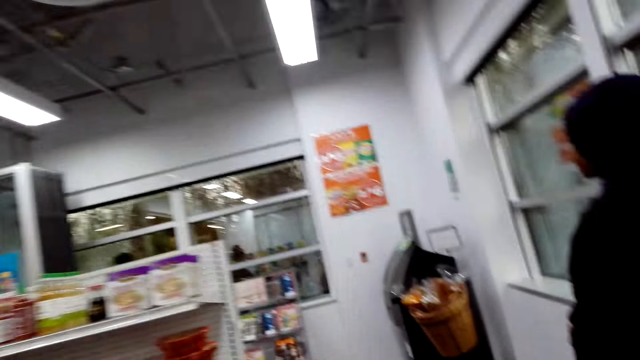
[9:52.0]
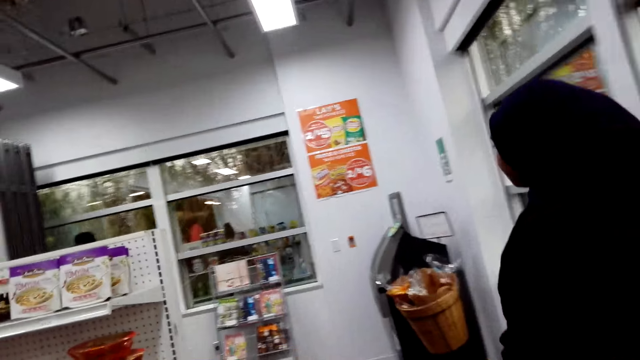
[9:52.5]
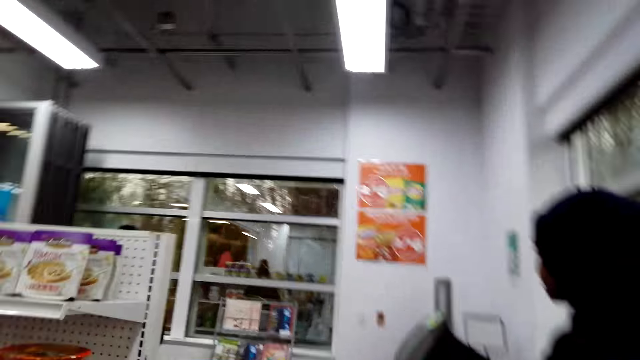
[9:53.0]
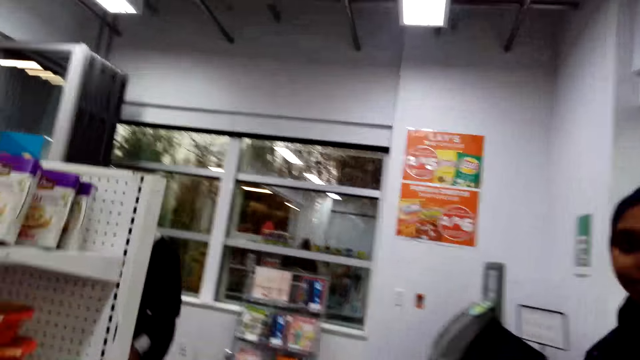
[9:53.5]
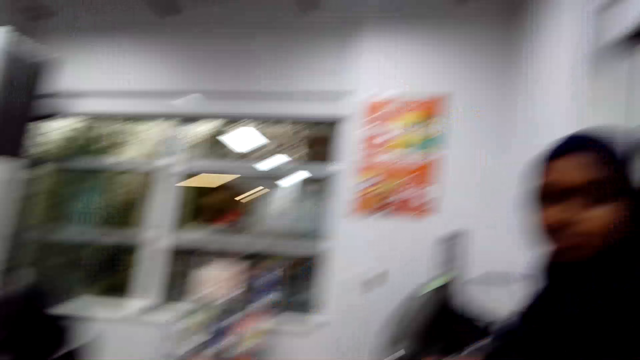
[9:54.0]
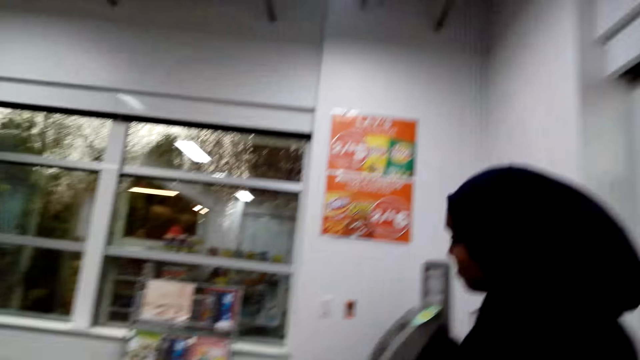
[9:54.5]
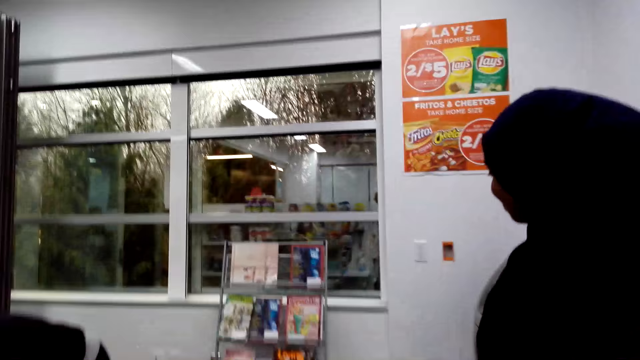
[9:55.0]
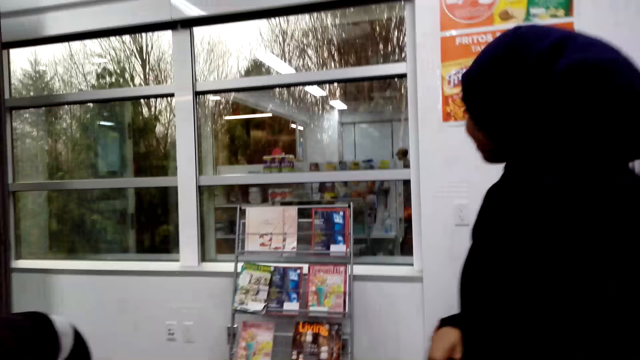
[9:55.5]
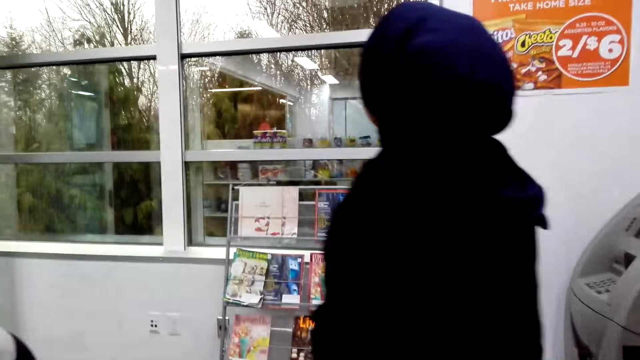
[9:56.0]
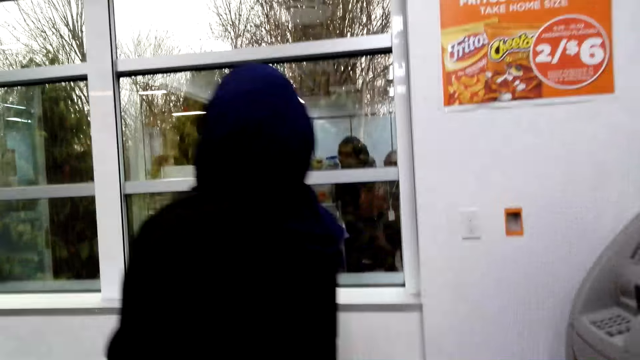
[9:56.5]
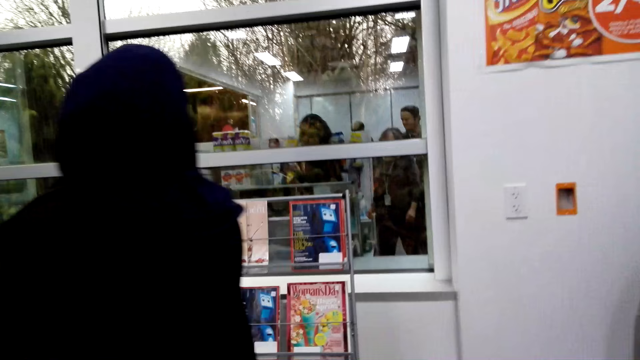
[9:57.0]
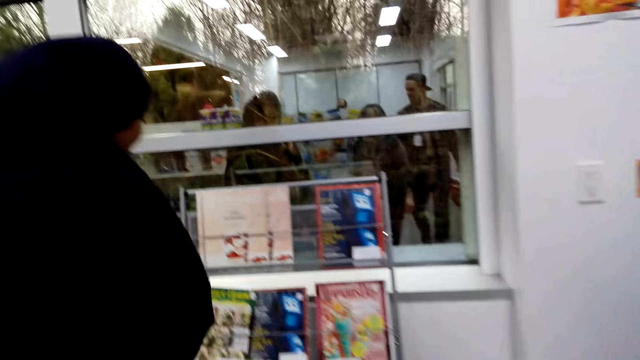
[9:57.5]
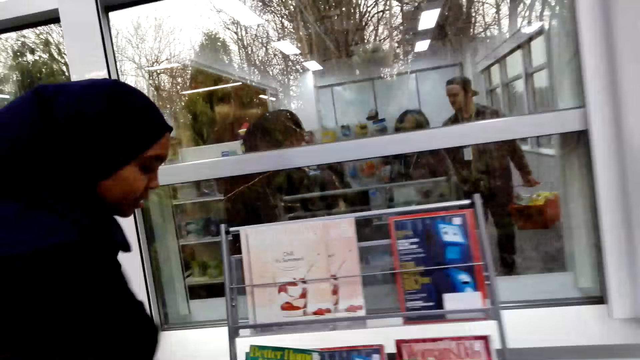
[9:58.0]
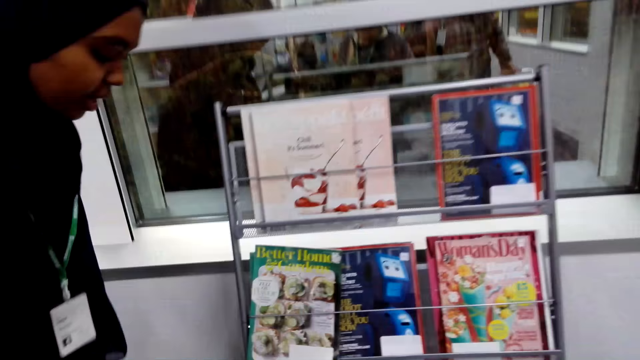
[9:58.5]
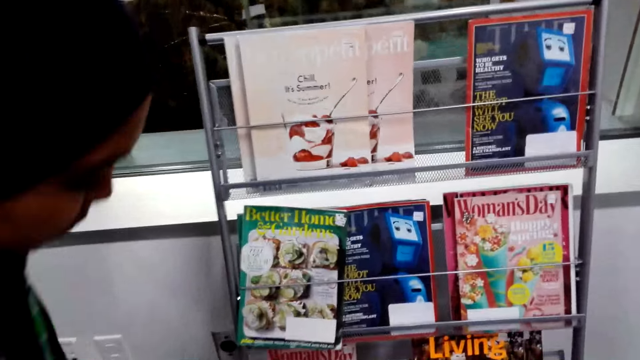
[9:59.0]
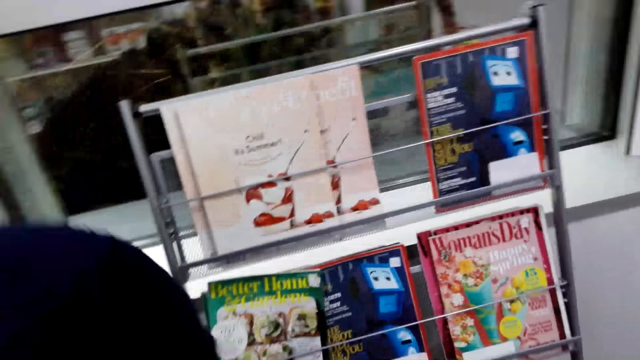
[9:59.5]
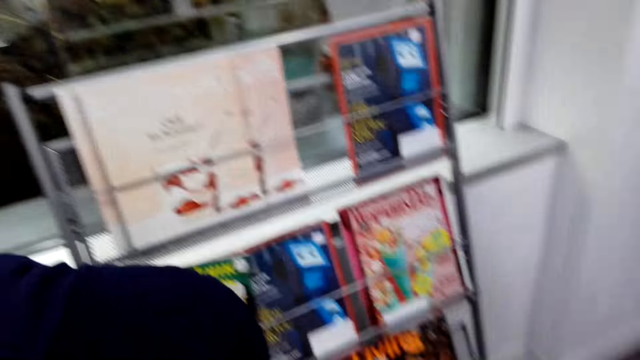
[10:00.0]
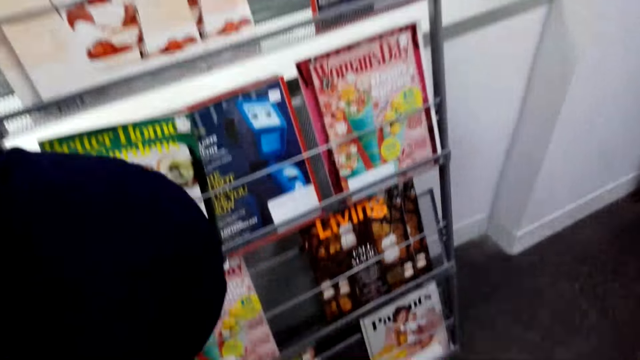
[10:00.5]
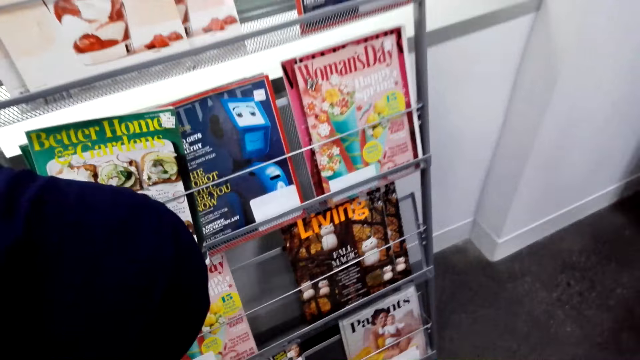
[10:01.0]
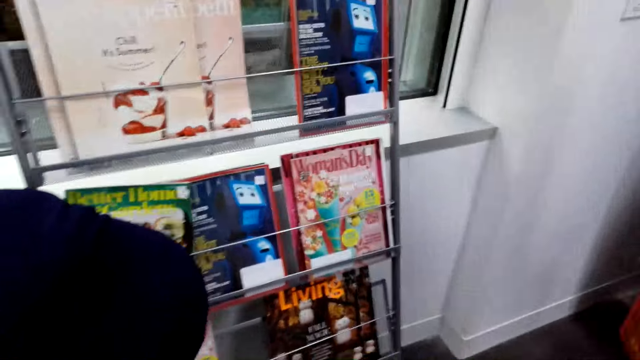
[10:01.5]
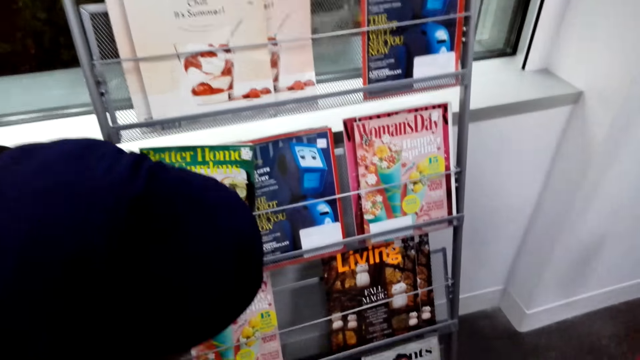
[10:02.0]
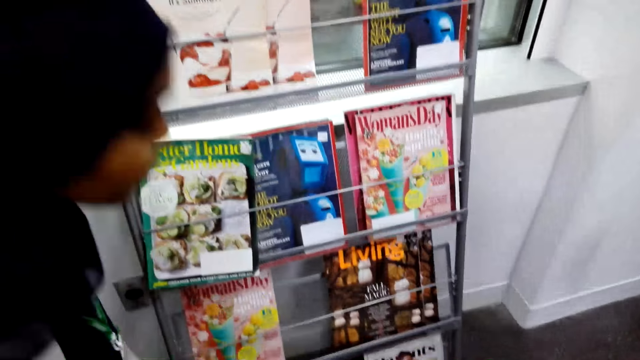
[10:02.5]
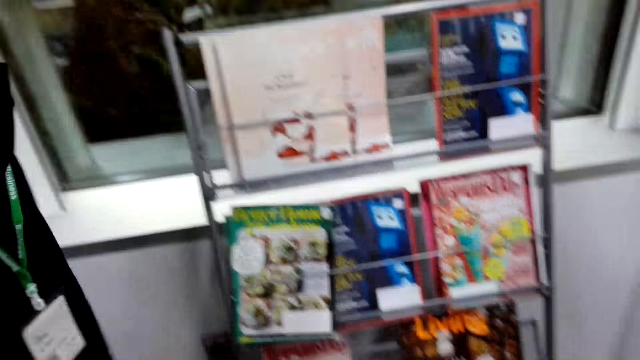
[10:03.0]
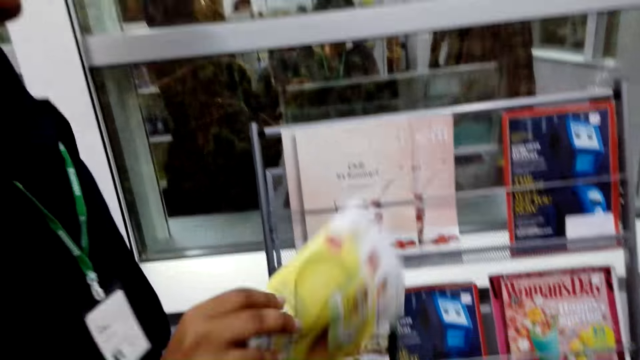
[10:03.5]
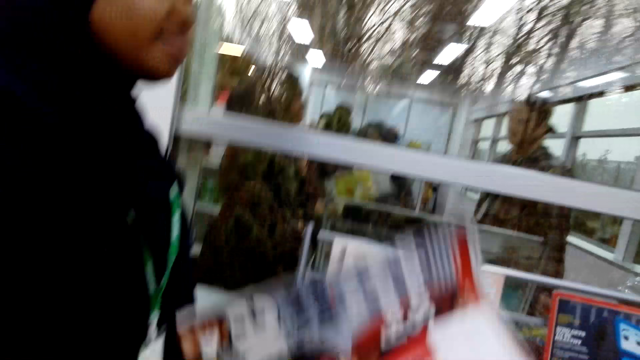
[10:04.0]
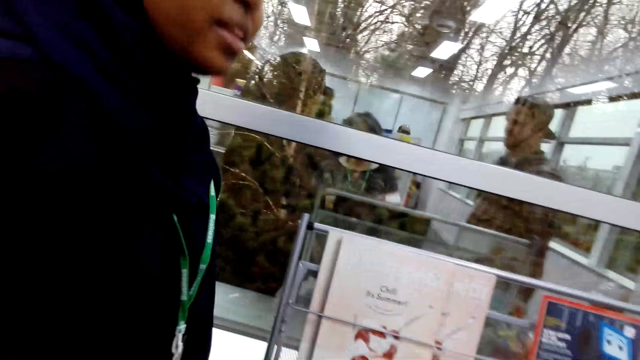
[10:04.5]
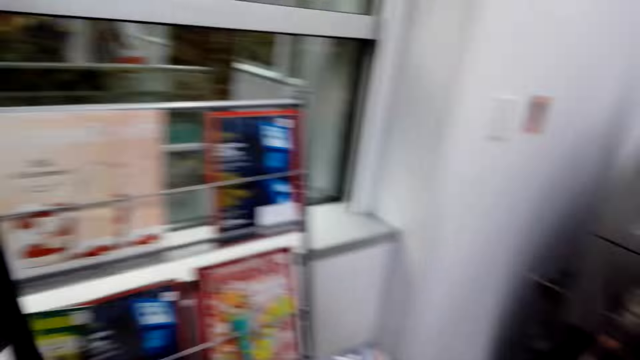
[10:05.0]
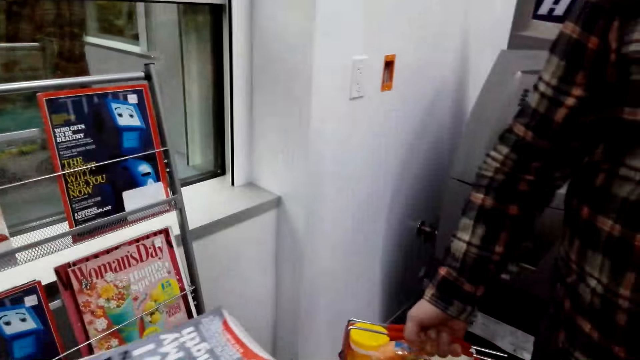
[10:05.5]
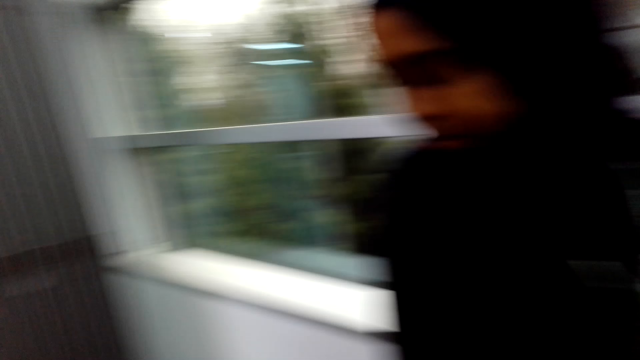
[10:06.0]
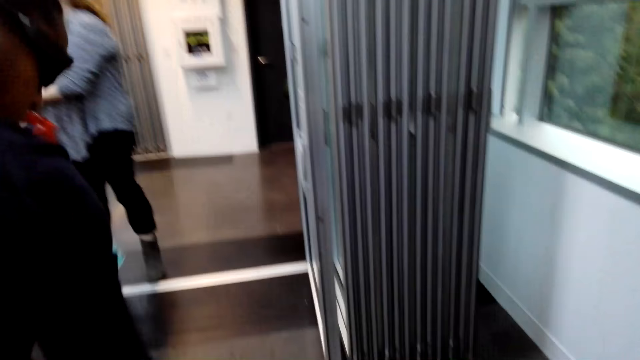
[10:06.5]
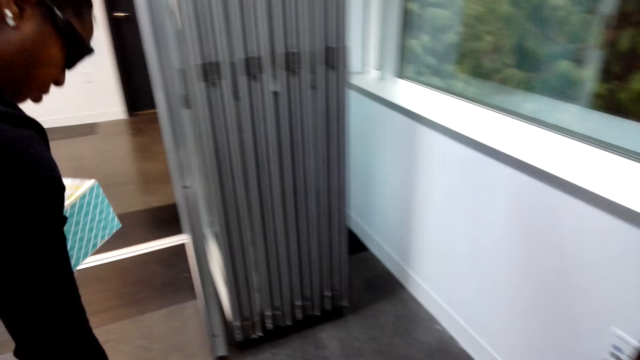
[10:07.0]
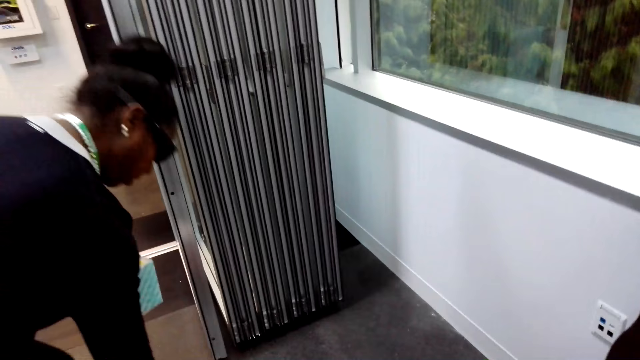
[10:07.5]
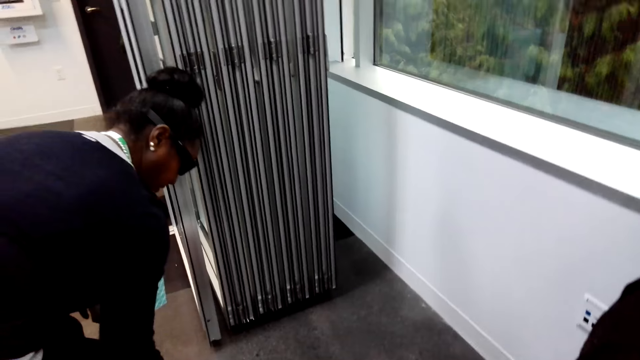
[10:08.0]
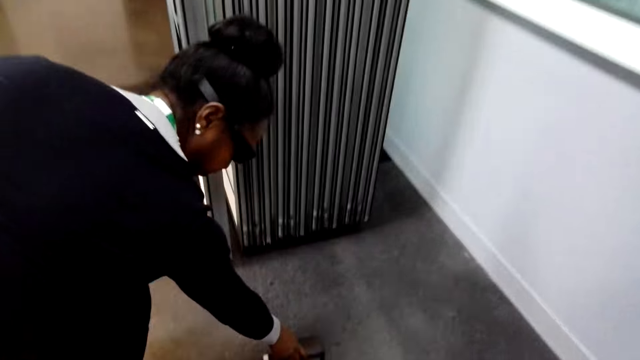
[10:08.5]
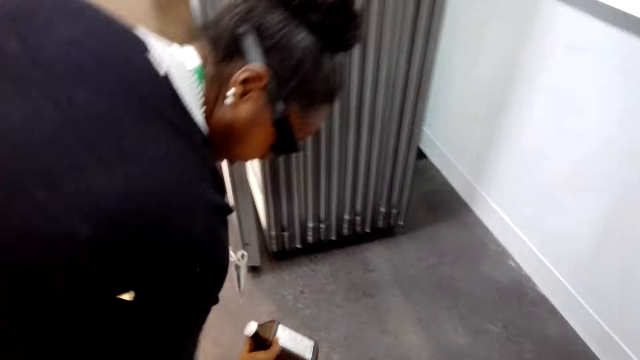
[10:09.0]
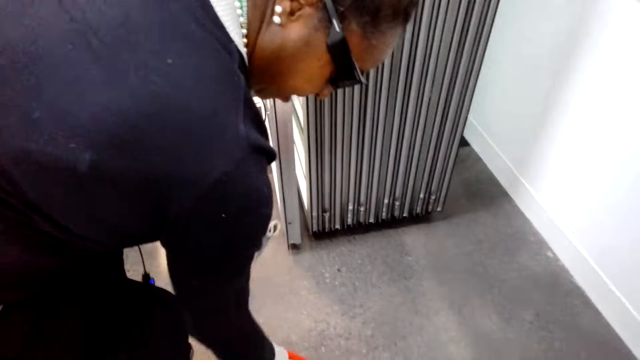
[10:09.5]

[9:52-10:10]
A woman walks around. The woman picks the magazine from the shelf. The woman looks at the books. The woman picks a book.

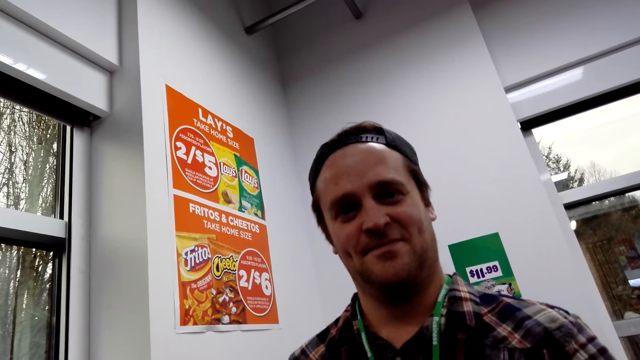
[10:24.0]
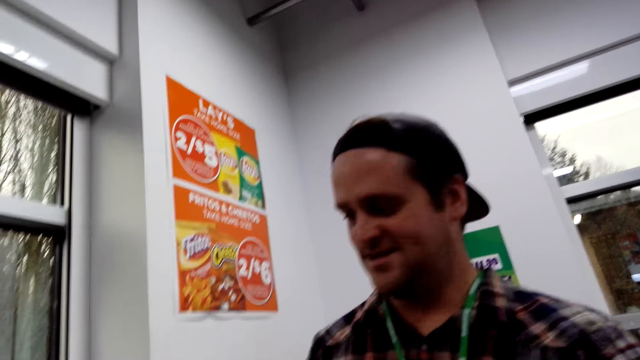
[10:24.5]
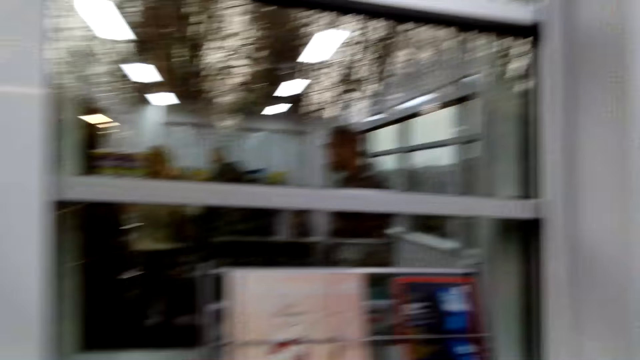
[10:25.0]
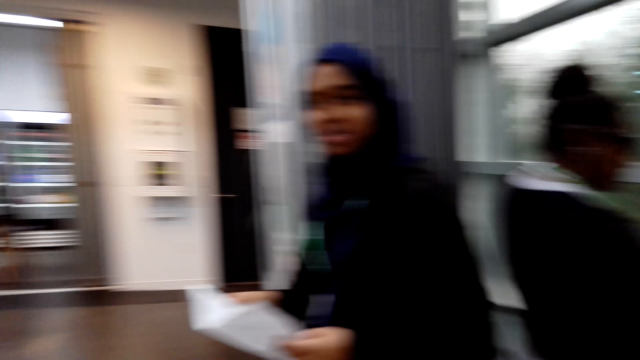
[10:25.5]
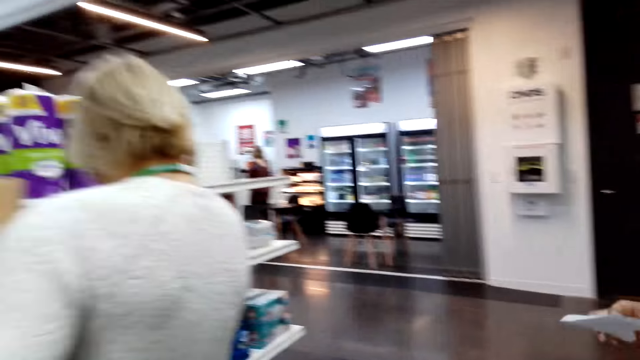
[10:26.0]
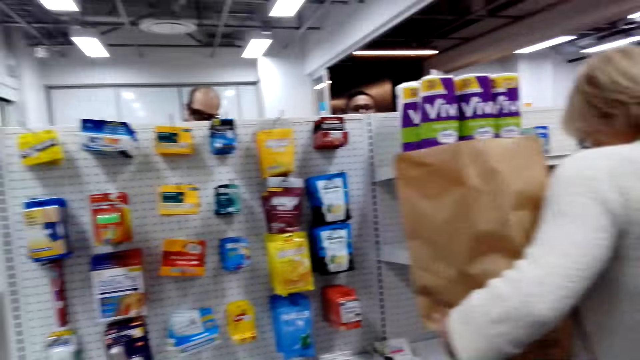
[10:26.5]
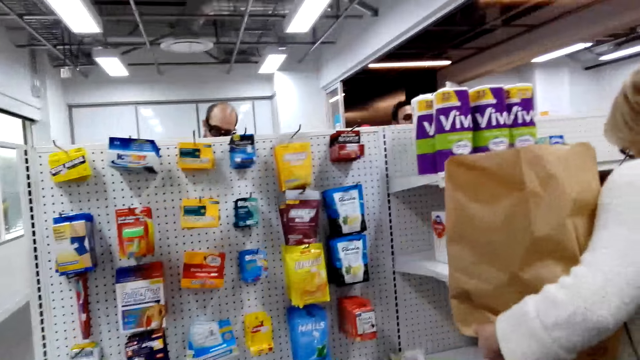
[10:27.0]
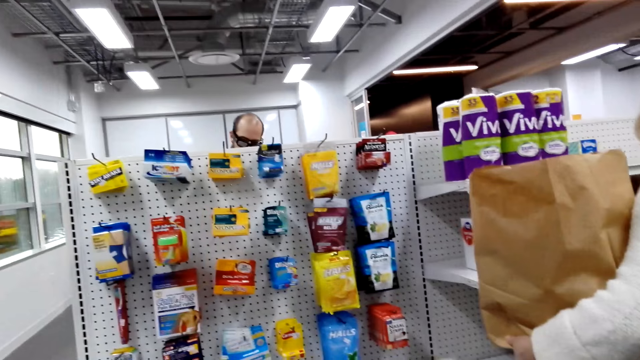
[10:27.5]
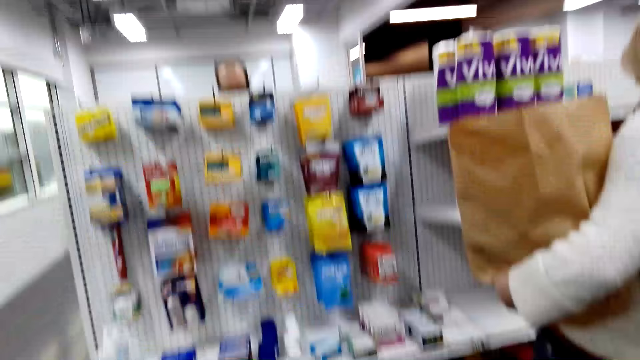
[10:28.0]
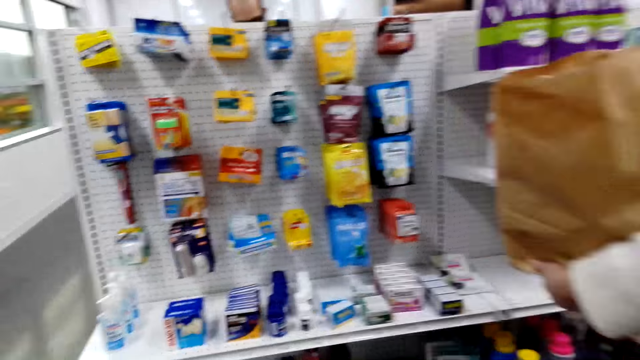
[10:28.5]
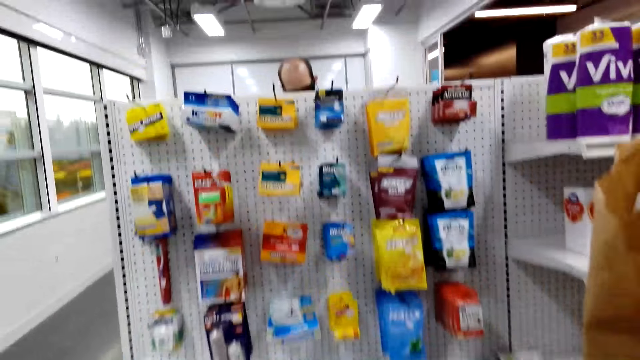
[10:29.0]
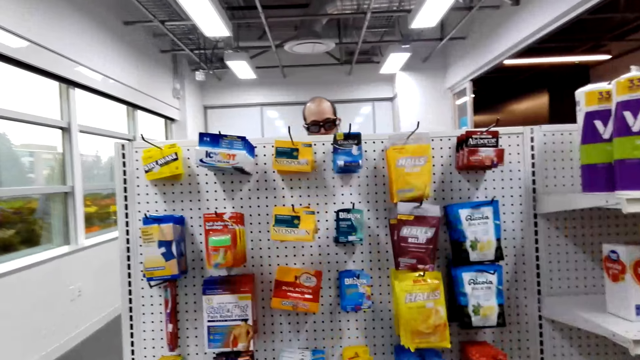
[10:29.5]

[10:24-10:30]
The camera wearer looks around.
